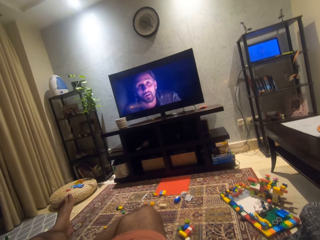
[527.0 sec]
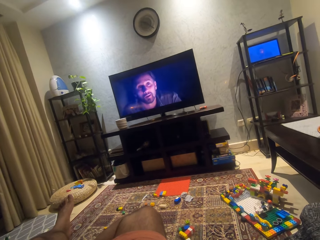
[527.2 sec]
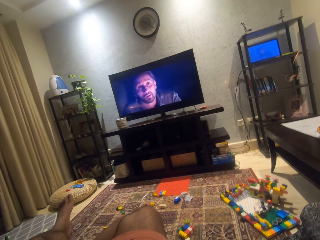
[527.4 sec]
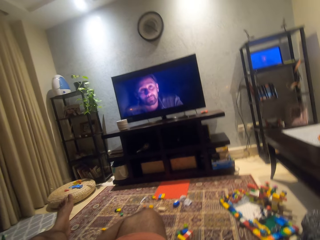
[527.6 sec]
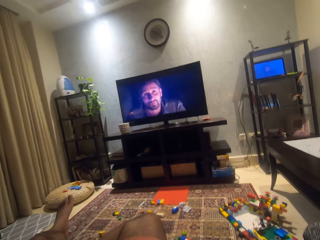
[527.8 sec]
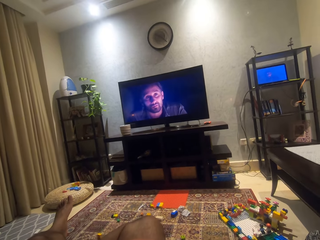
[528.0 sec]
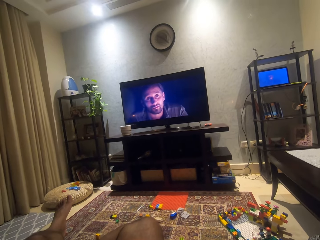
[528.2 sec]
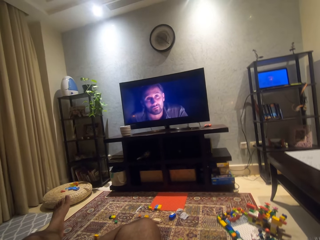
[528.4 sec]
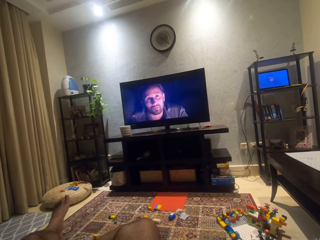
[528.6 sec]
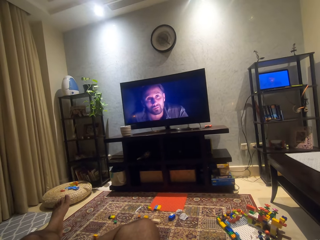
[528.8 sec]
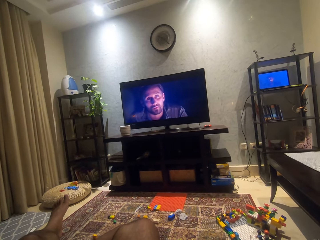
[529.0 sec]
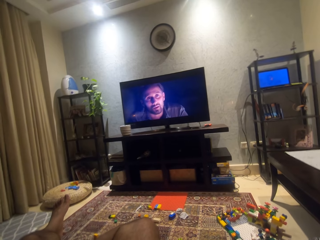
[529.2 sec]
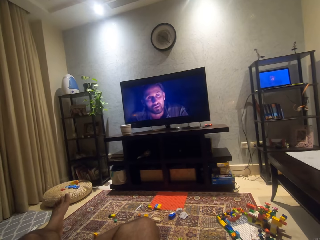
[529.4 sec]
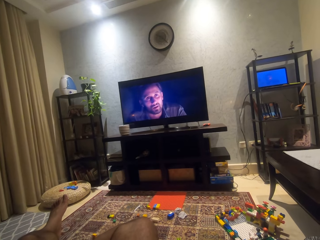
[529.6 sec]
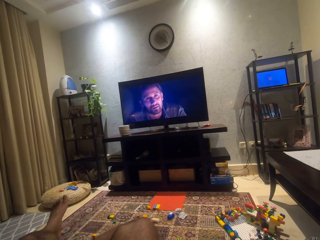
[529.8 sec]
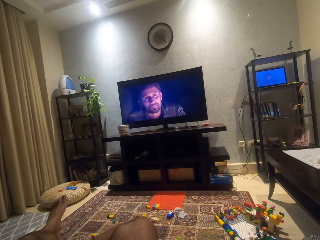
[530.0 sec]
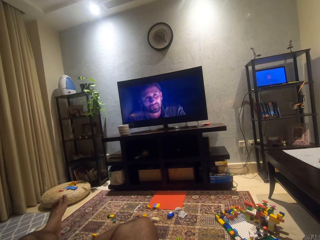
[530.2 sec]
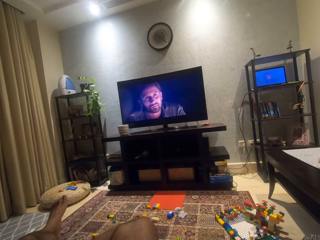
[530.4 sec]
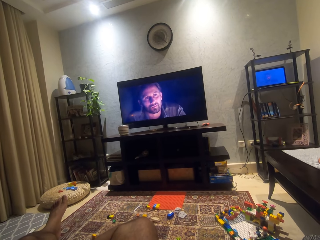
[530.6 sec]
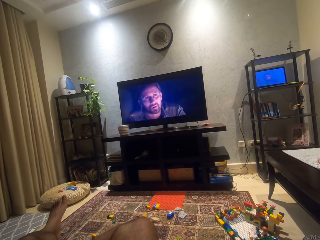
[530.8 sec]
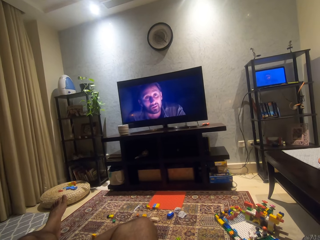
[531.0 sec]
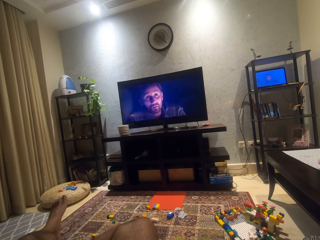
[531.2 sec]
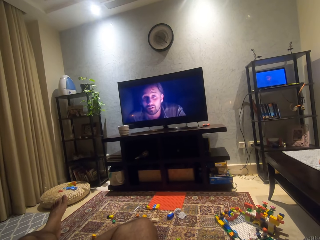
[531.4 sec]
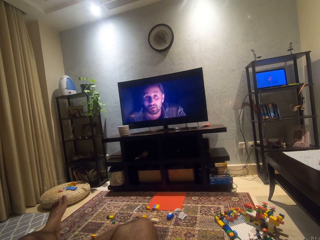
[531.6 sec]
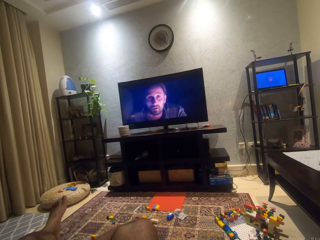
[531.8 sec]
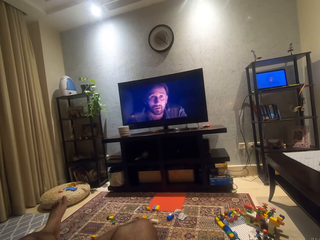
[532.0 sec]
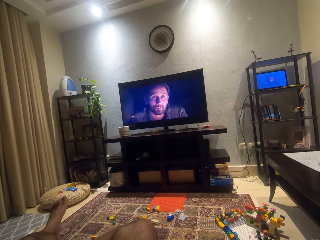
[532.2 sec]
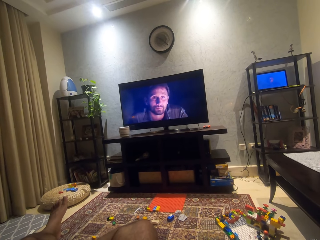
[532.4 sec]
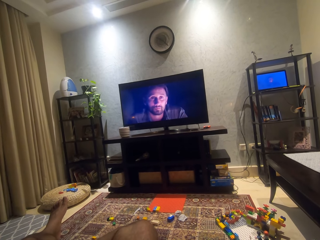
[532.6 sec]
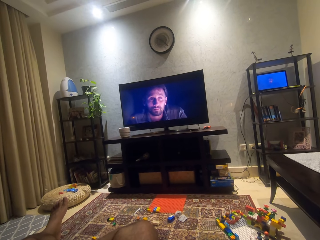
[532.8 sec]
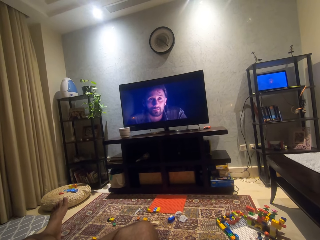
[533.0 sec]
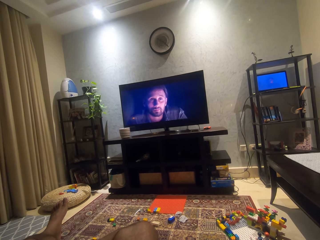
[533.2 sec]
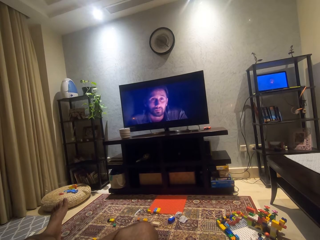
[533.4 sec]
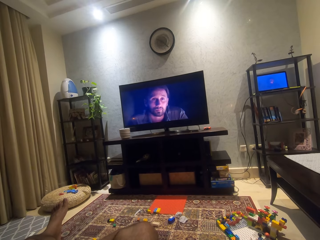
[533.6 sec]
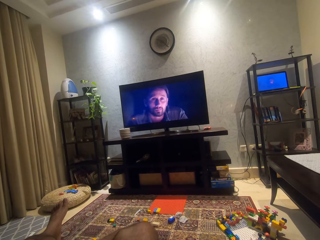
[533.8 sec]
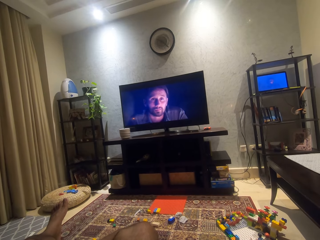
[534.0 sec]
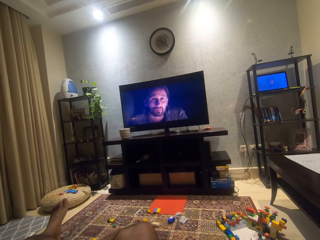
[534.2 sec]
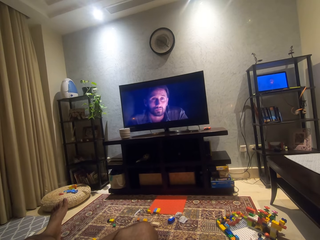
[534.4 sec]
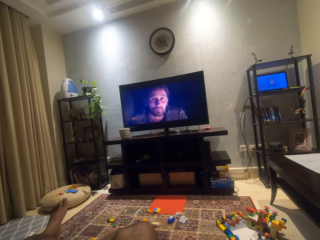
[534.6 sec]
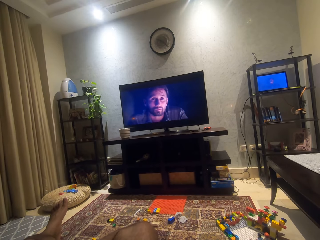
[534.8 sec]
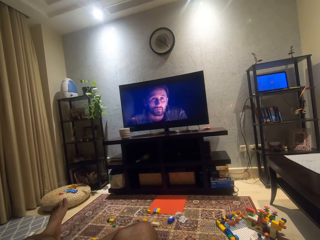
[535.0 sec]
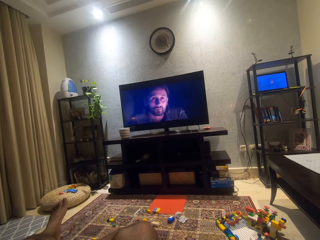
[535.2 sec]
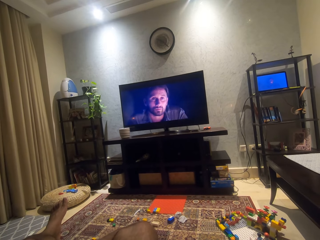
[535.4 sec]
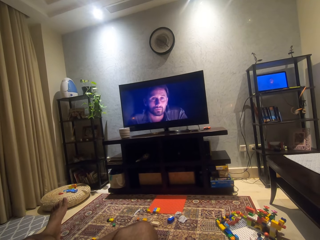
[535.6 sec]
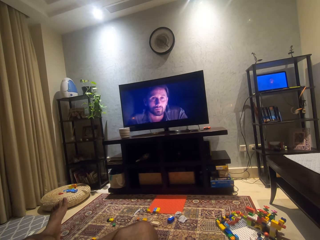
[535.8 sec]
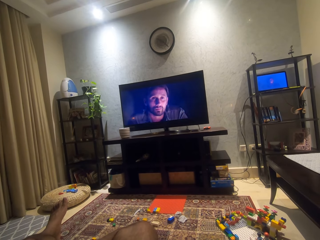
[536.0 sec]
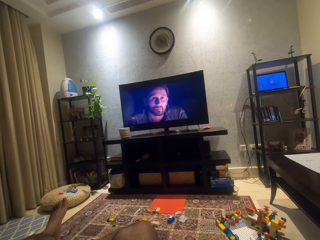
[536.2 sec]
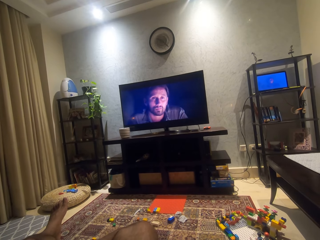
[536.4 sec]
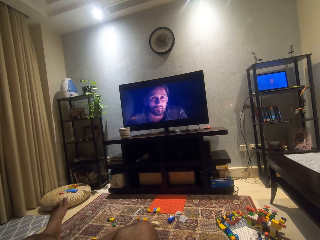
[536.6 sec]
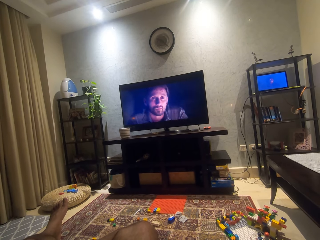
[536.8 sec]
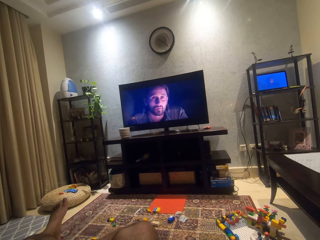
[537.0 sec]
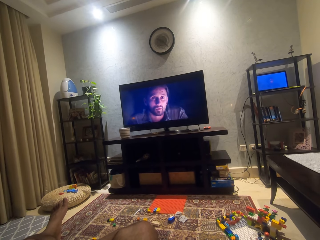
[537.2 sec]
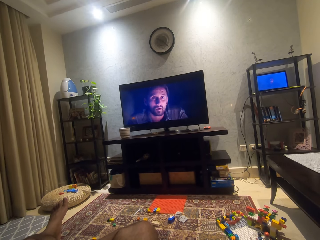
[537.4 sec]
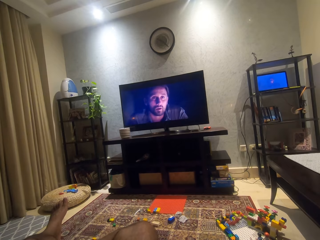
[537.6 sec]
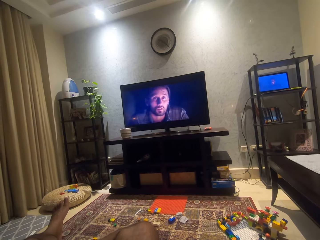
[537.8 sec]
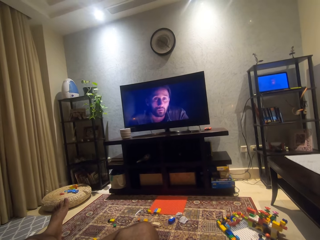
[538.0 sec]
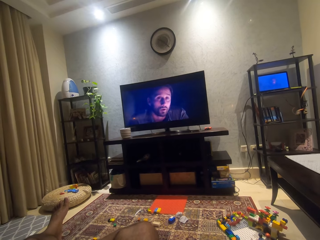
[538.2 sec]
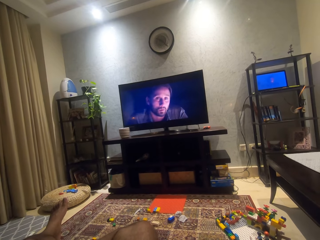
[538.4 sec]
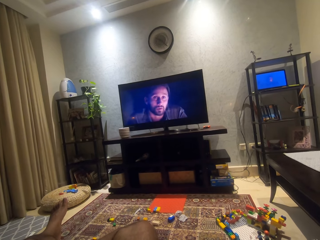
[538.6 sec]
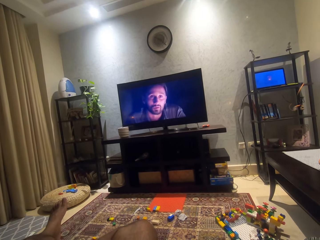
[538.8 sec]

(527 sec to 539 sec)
The camera wearer moves a bit.

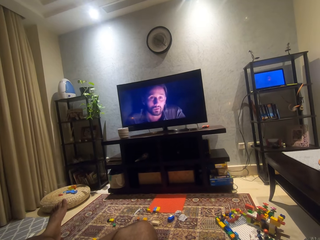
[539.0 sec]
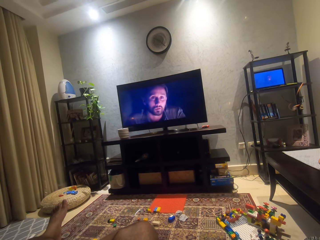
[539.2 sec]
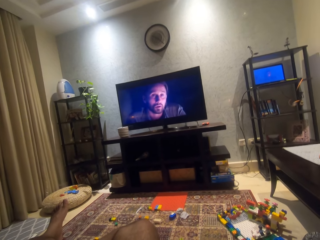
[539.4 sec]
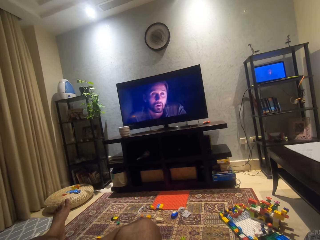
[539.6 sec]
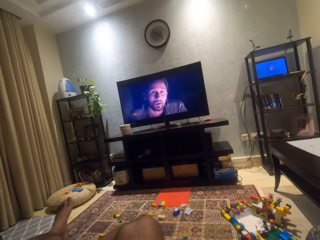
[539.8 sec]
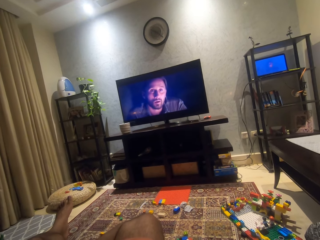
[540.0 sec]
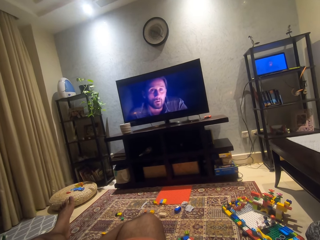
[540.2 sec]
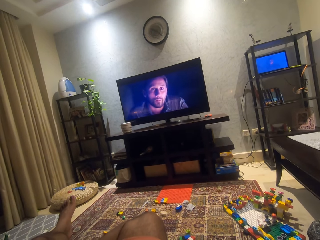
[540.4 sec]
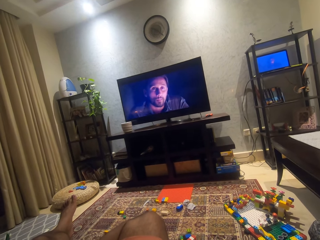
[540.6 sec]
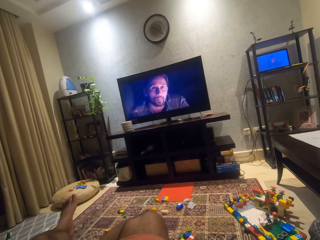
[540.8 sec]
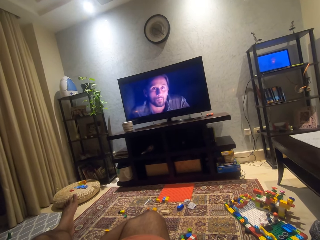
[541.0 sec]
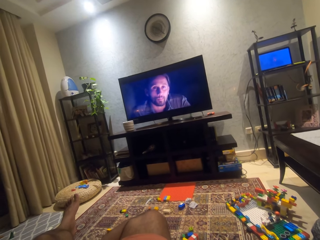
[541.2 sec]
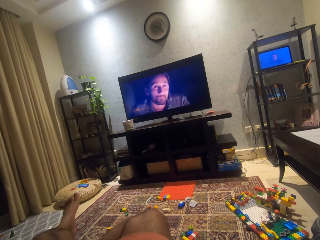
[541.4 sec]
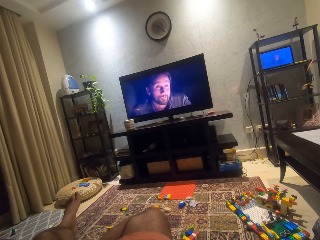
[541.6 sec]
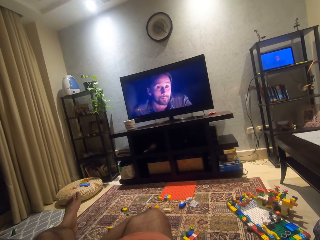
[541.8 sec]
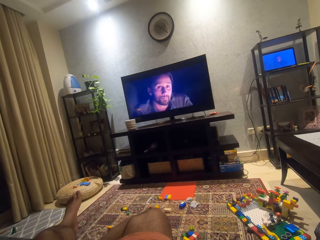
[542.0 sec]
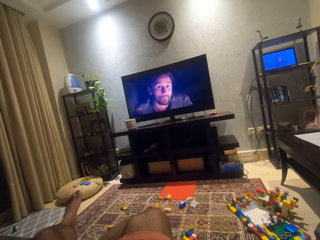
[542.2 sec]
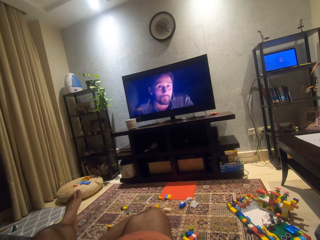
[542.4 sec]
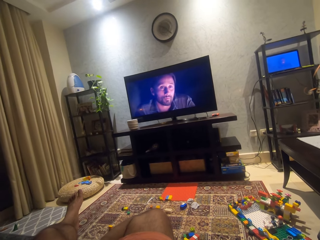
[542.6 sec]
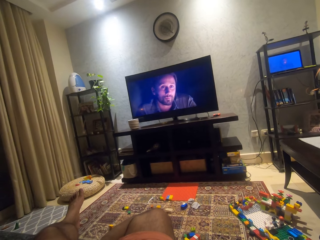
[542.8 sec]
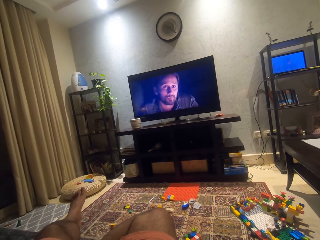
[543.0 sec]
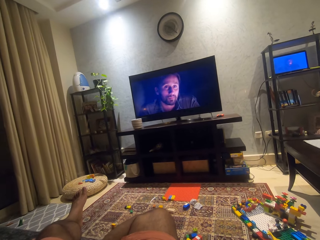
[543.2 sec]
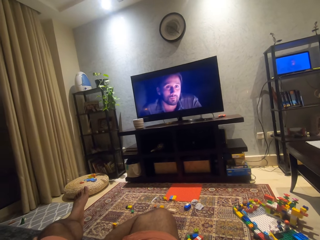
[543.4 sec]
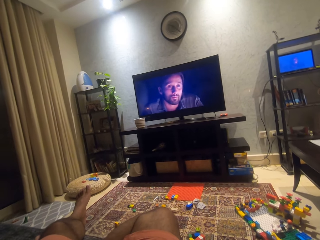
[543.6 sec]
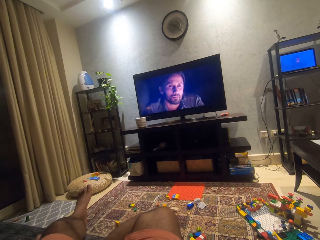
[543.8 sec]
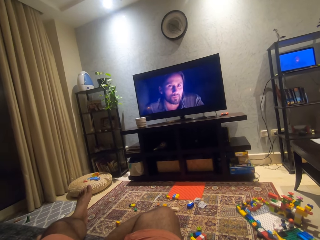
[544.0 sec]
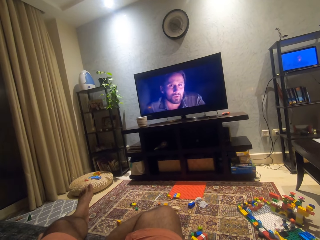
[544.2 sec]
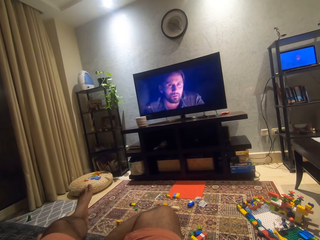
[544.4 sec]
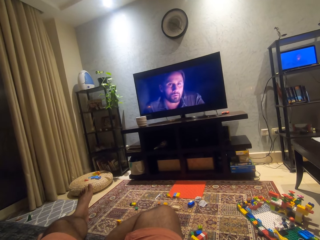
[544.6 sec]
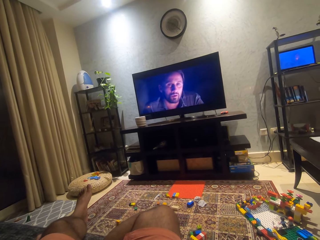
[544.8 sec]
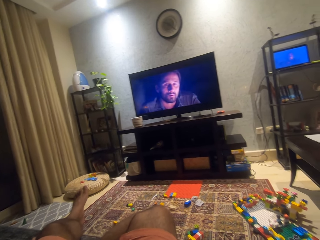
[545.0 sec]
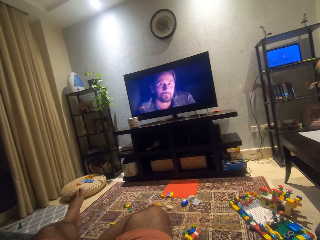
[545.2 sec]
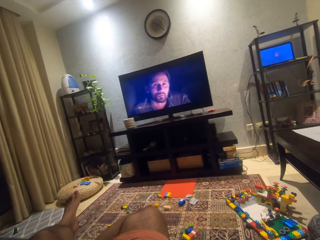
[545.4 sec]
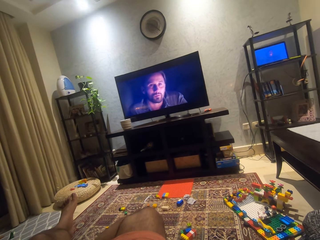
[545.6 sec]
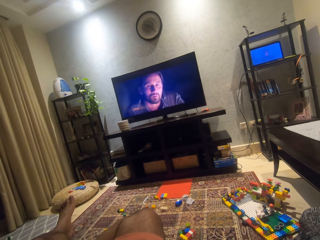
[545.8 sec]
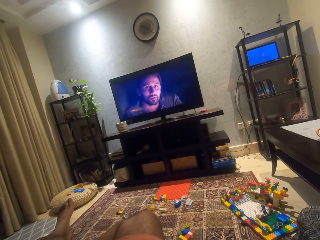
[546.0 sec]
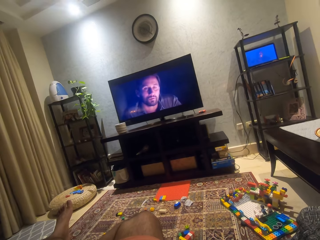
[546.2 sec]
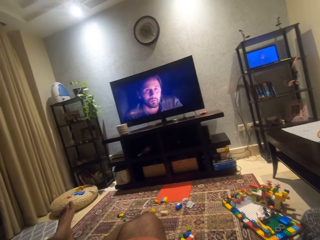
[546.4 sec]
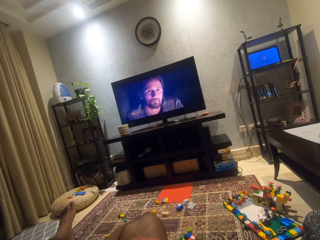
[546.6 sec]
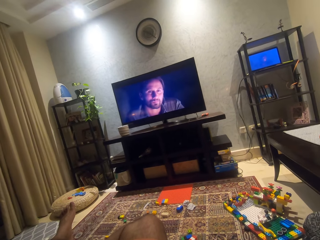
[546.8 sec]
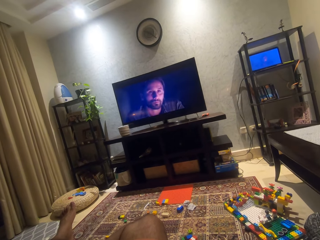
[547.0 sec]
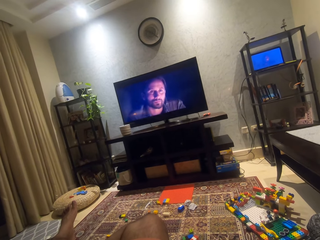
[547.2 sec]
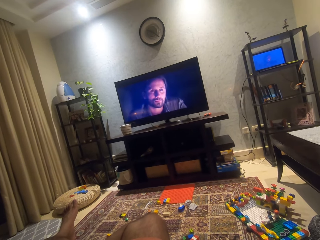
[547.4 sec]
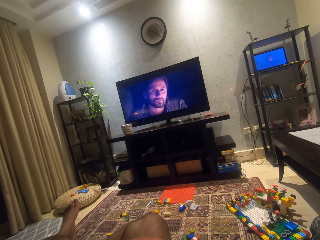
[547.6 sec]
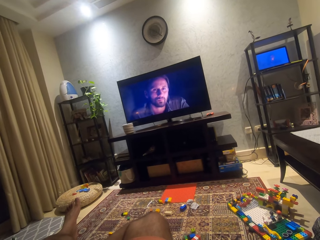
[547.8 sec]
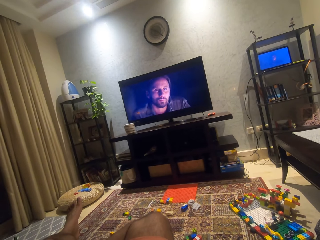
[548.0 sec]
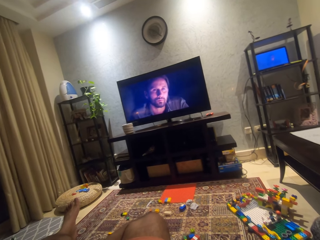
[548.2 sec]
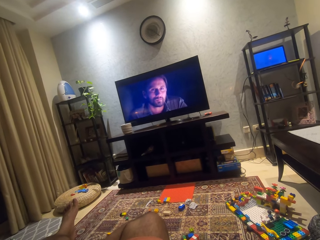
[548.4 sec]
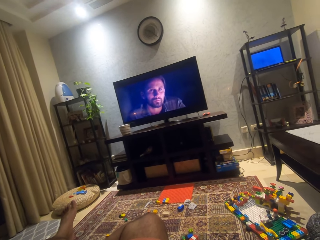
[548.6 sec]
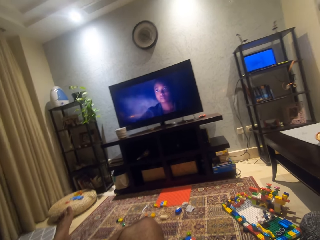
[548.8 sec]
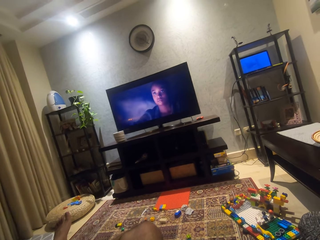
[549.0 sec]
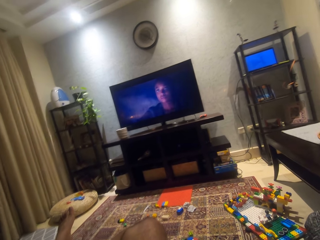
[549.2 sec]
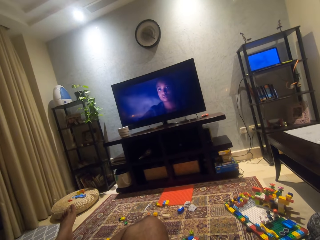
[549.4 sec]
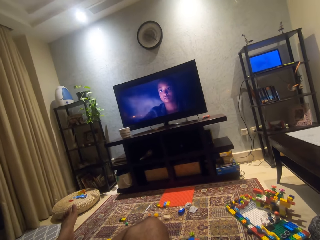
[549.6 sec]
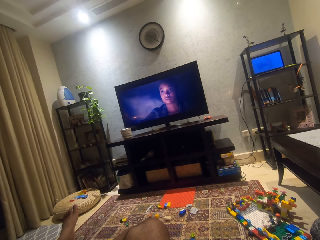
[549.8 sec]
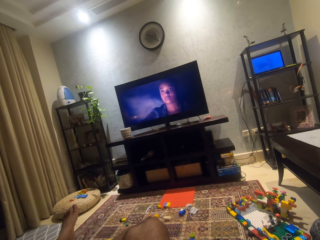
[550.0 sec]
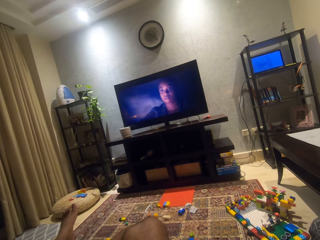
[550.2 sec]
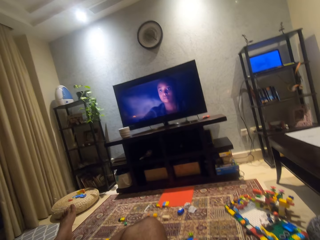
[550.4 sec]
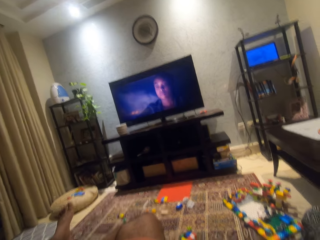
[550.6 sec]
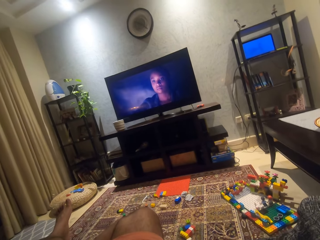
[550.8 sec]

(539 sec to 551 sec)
The camera wearer looks around. They adjust the camera.
